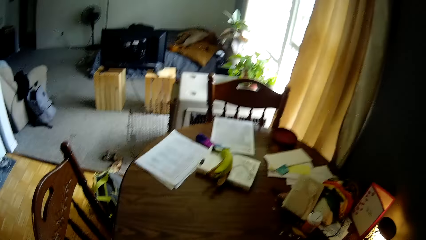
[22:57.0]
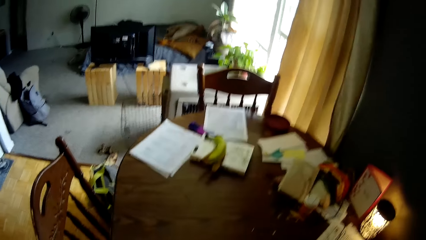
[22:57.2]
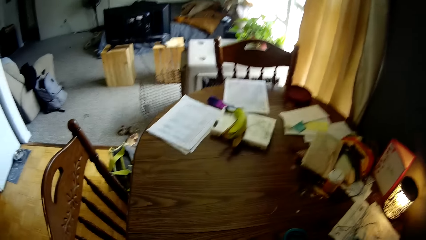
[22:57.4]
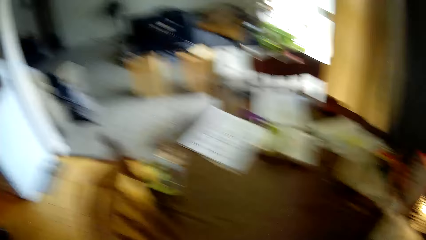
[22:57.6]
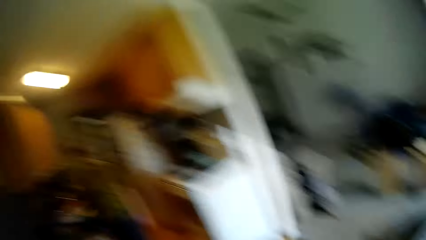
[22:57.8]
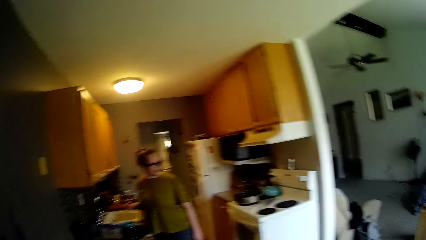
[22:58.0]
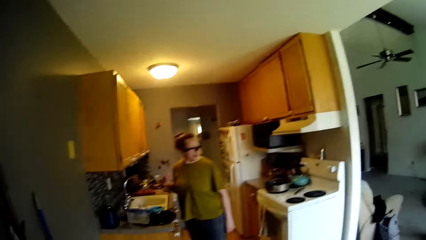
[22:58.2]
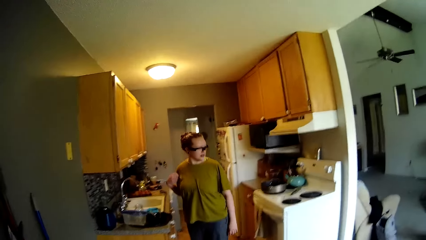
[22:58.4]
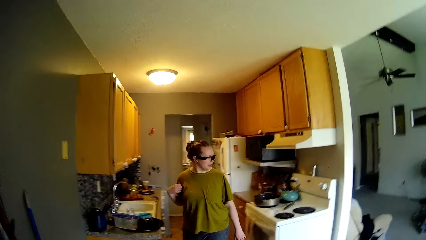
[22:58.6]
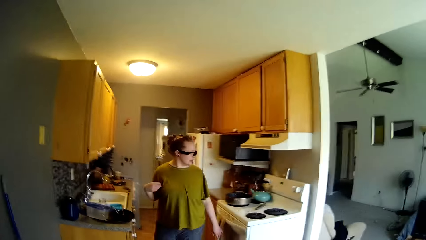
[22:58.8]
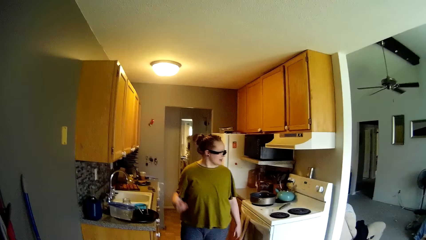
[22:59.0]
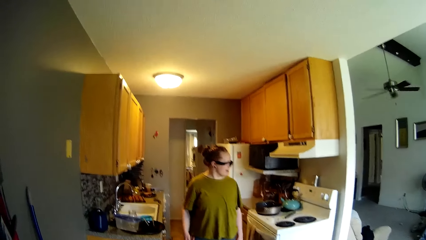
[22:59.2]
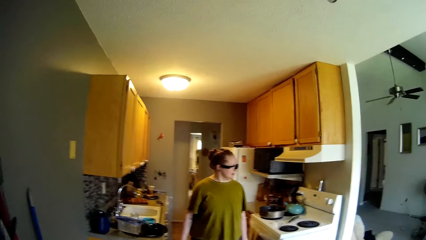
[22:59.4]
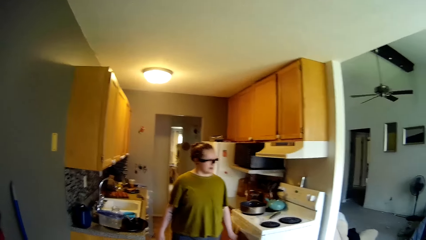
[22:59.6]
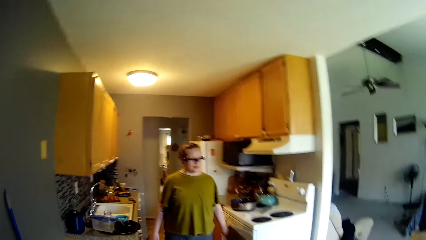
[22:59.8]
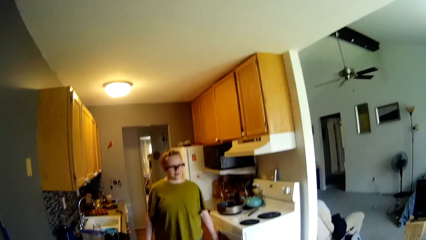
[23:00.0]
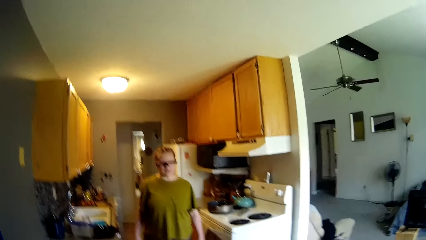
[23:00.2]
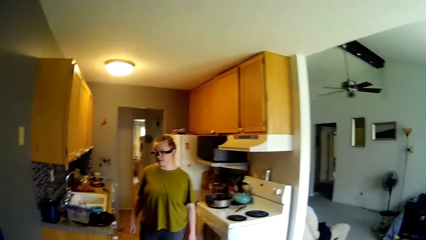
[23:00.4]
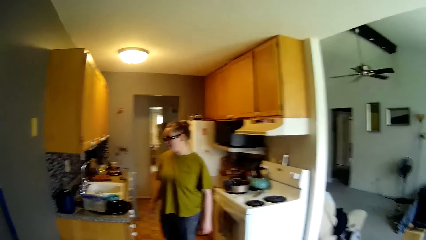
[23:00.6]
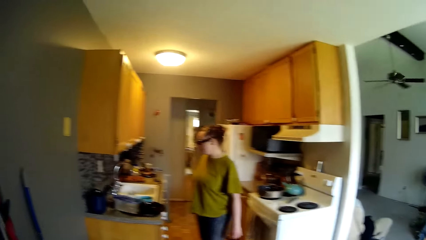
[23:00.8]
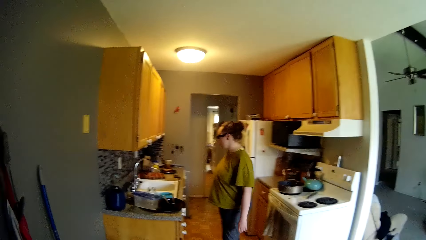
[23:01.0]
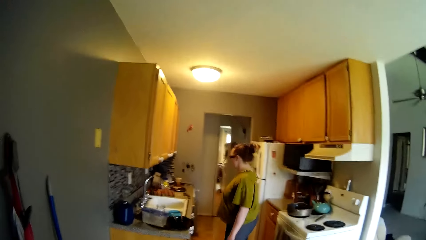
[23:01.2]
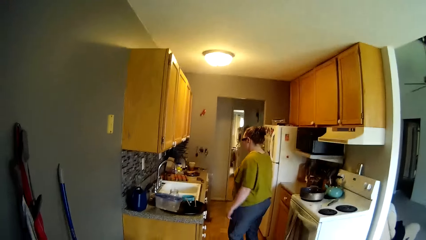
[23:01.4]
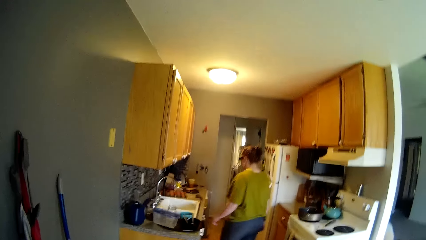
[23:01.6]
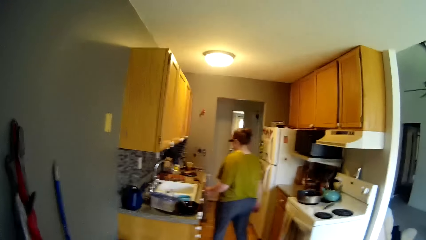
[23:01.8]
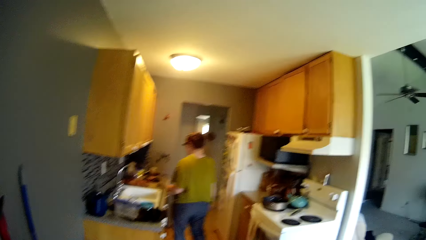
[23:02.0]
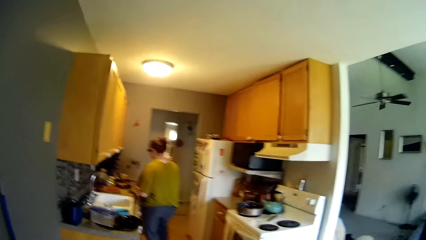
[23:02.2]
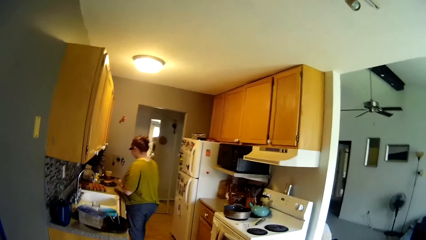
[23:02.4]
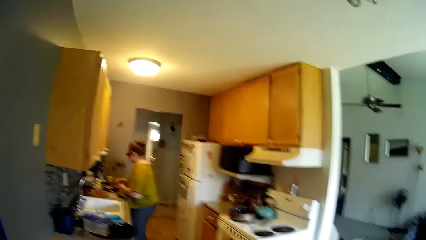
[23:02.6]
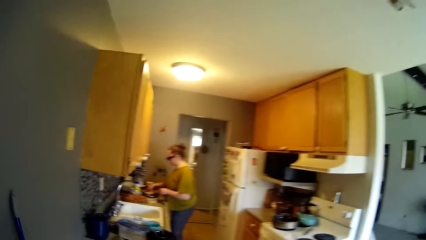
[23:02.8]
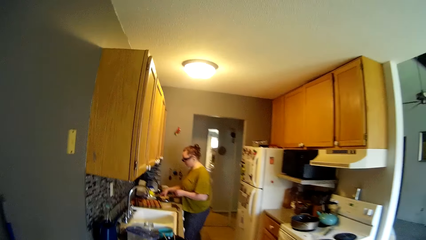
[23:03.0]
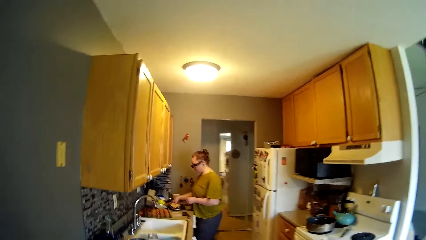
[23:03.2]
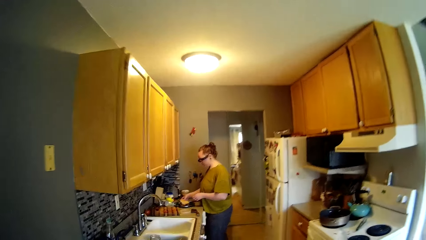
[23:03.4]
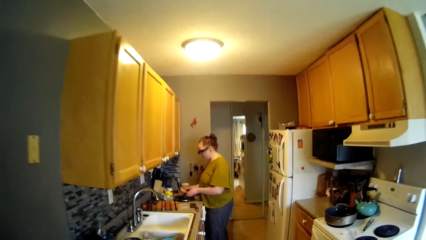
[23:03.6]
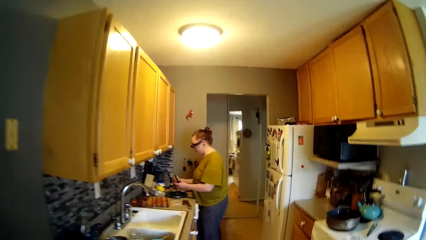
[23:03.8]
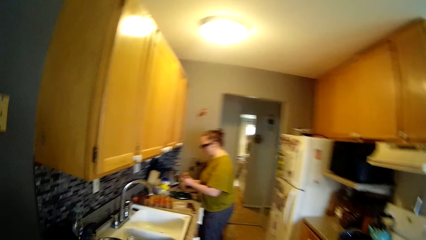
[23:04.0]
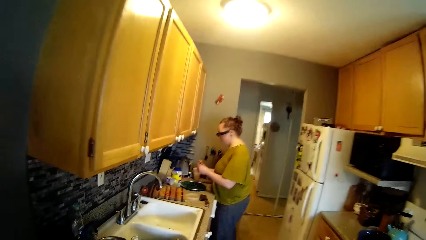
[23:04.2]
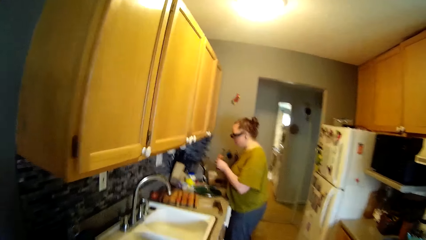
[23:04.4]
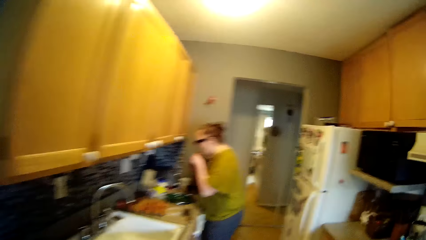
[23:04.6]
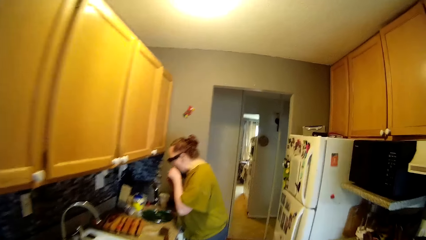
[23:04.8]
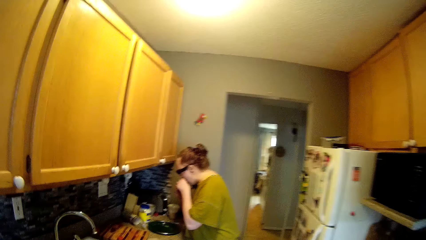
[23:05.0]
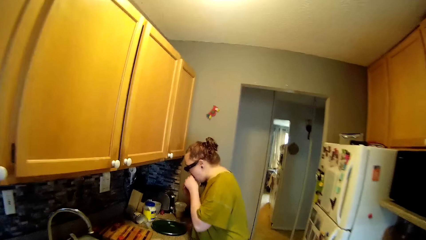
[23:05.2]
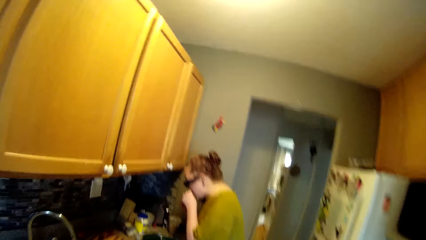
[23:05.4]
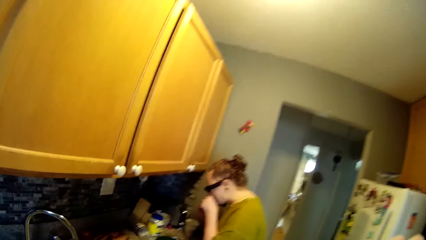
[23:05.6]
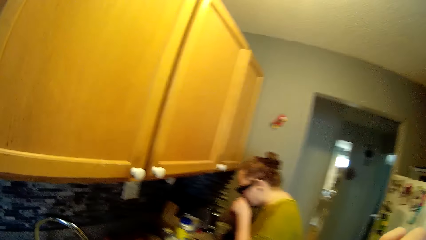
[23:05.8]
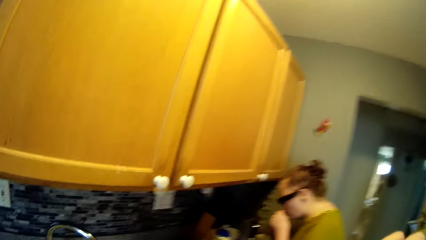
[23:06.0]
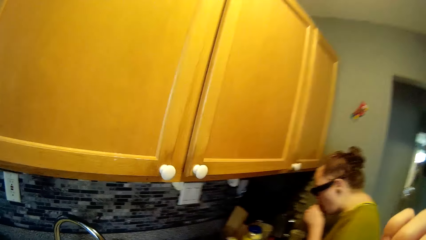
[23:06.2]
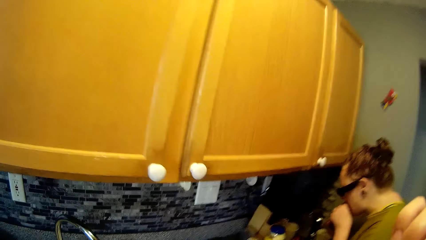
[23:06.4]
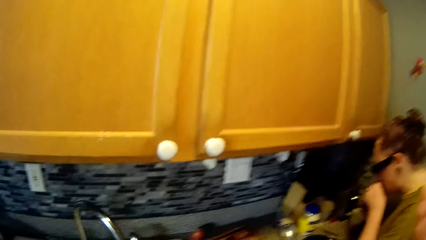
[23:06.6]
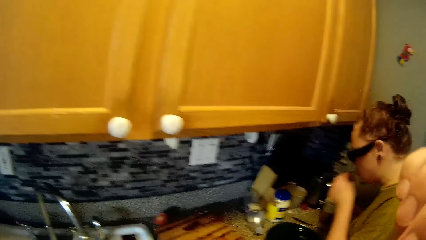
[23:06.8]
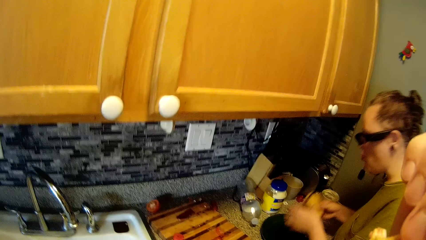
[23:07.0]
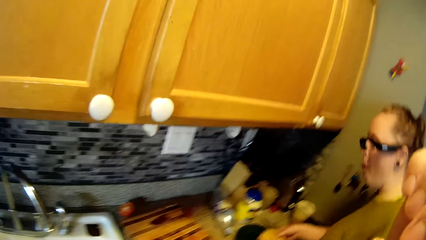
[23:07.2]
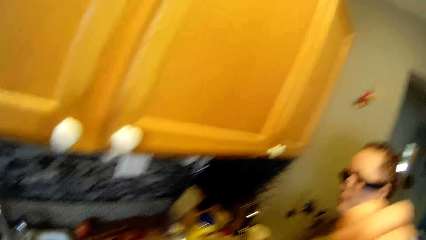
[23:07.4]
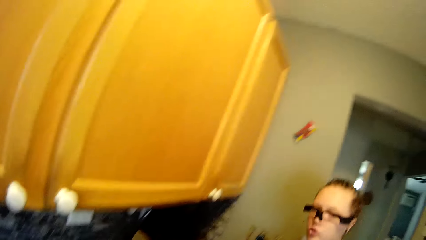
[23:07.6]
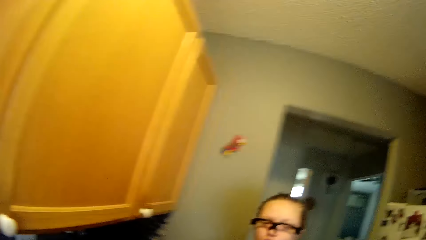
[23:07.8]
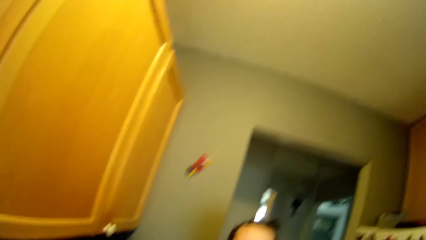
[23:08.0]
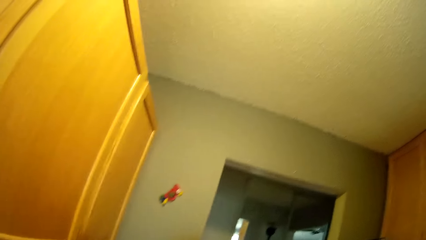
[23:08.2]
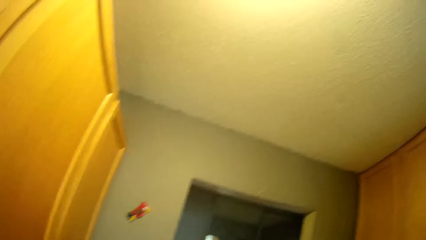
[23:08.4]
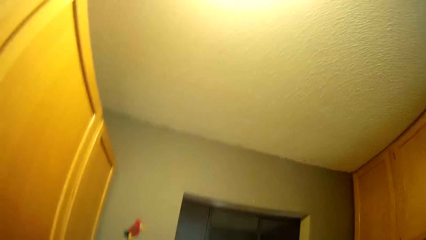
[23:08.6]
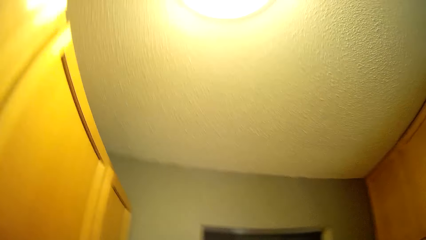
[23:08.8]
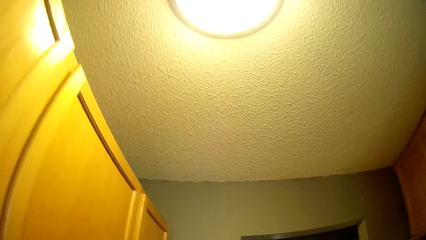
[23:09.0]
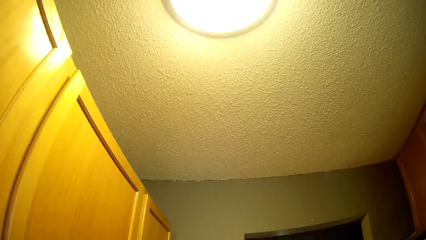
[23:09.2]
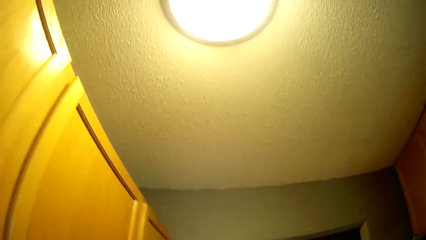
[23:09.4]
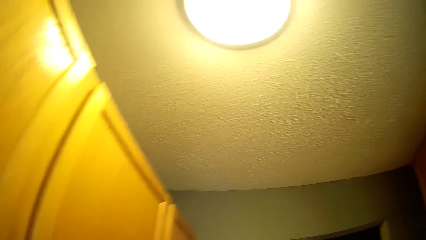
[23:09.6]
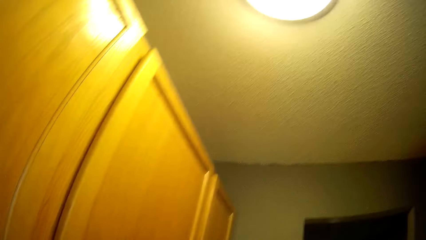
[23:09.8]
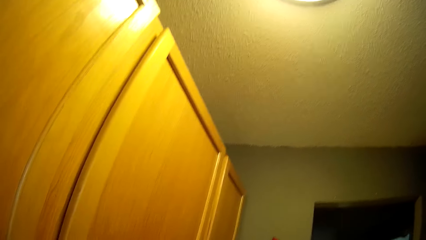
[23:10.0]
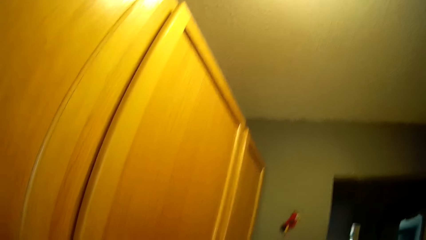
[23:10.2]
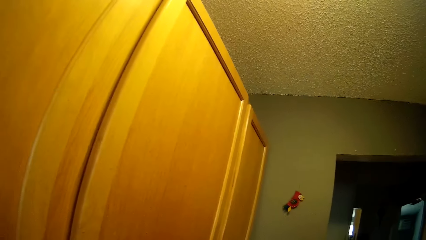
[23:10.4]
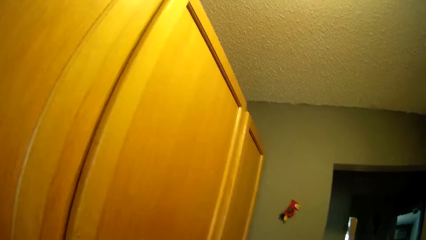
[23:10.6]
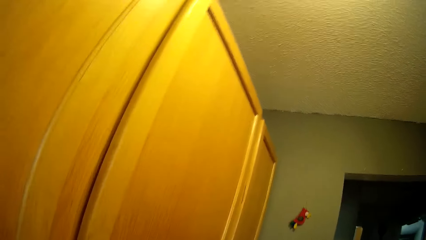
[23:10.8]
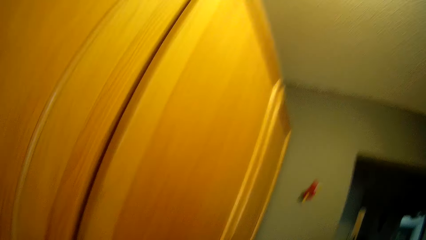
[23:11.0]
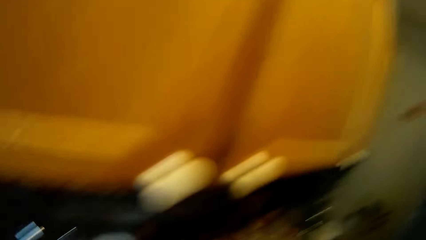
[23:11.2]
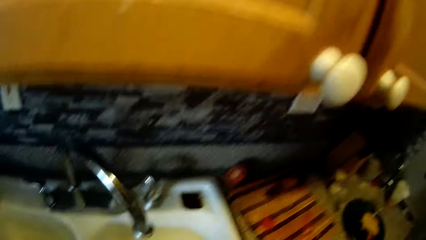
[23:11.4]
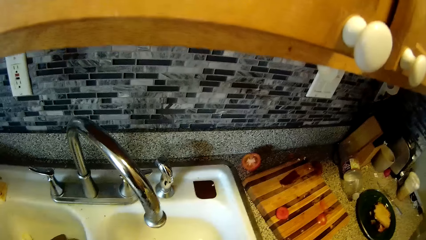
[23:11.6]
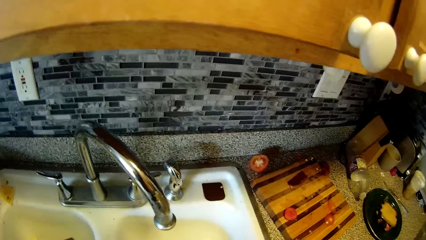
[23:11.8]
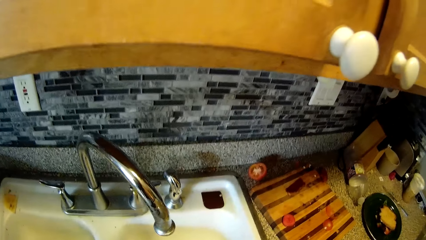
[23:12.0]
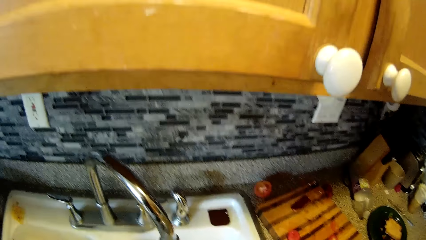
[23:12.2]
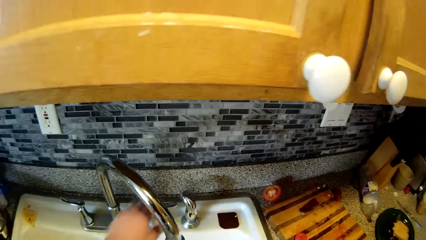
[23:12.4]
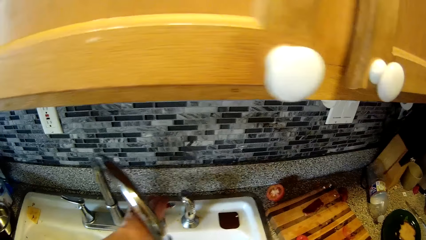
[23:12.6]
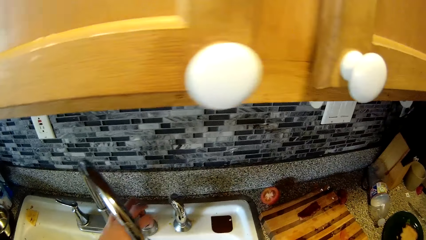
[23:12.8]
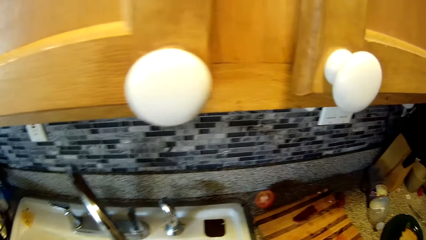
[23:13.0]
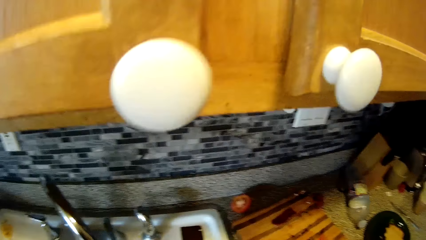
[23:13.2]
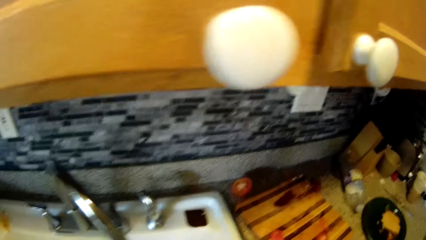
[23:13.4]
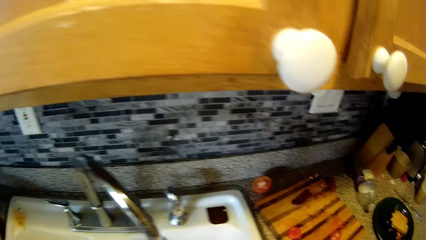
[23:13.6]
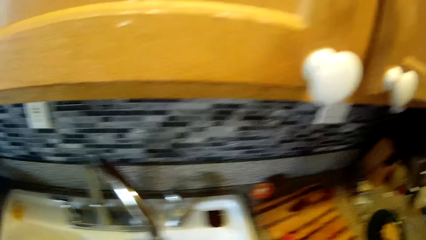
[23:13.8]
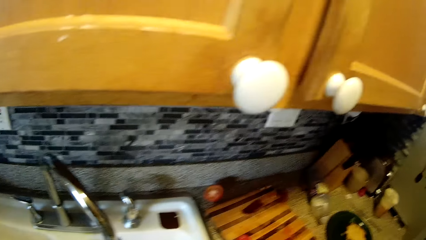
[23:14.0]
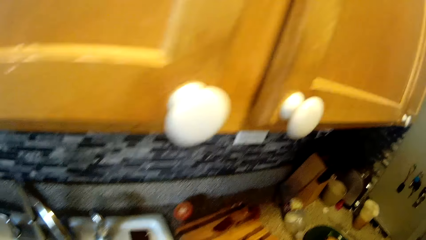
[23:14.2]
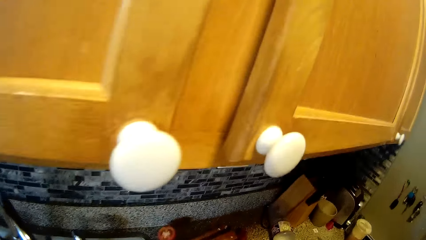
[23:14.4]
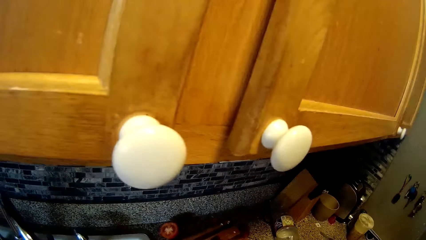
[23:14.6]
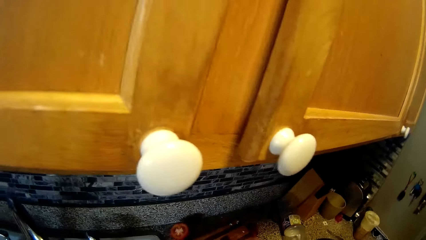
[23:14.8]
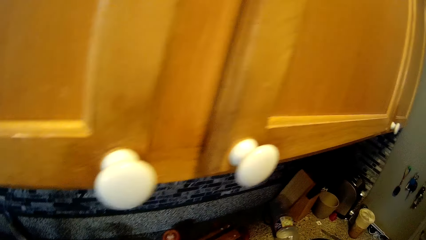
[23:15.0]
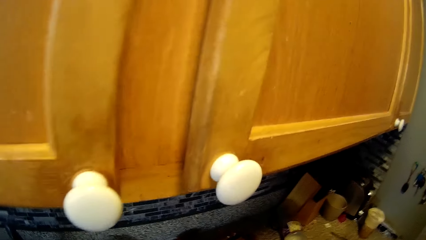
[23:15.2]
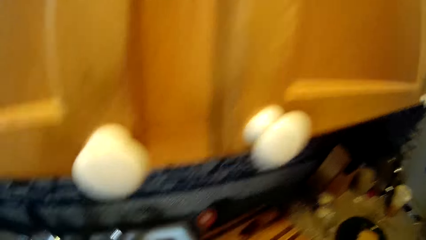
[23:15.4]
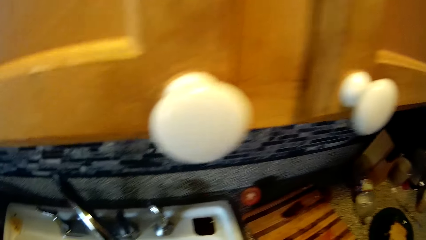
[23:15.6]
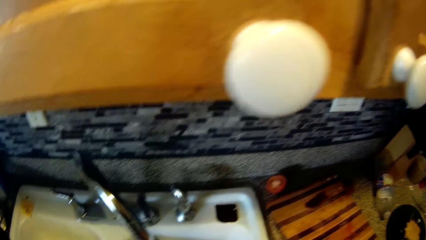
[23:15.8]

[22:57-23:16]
The woman walks around and turns to the side. The woman walks around. The woman picks up the bread burger from a plate with her right hand. The camera wearer walks into the kitchen. The woman holds the bread burger with both hands and bites a portion of the bread burger. The camera wearer interacts with the woman. He turns around. He opens the sink tap with his left hand. He holds the tap. He turns to the side.
